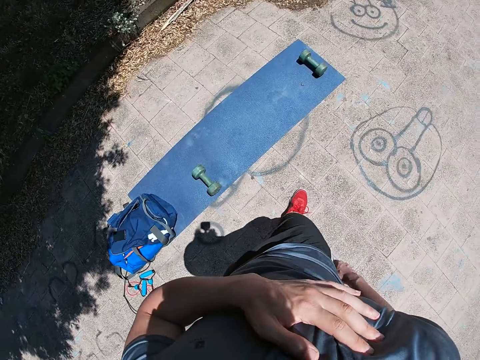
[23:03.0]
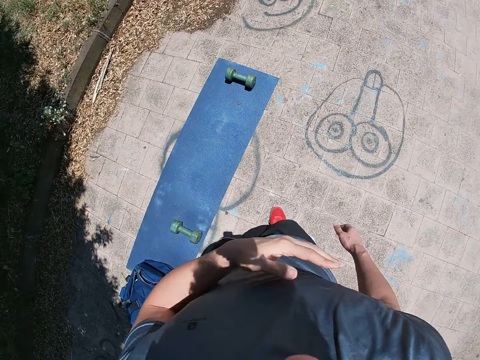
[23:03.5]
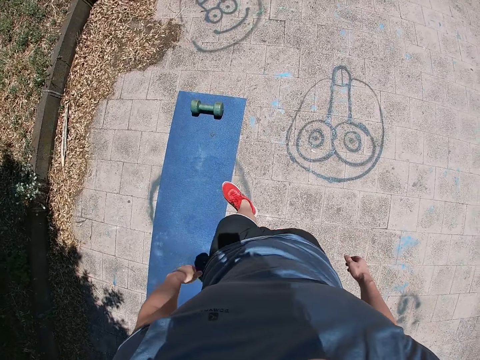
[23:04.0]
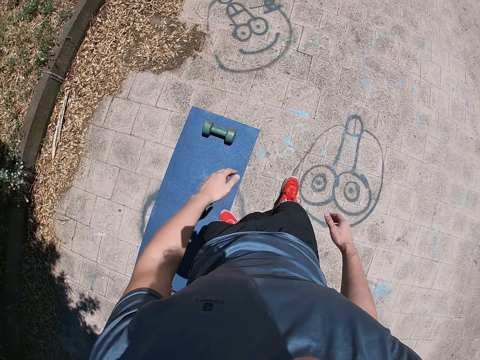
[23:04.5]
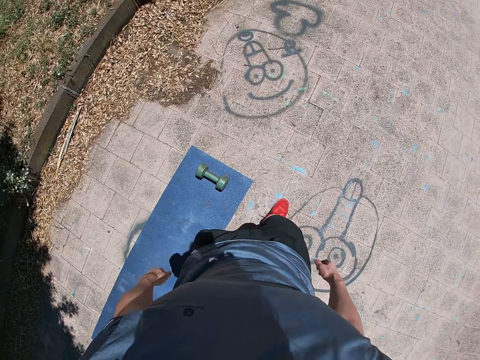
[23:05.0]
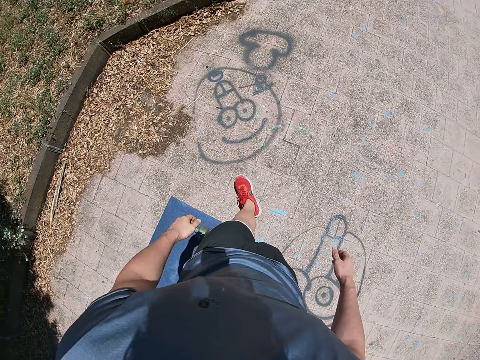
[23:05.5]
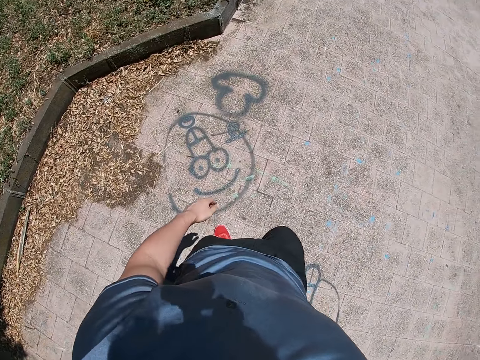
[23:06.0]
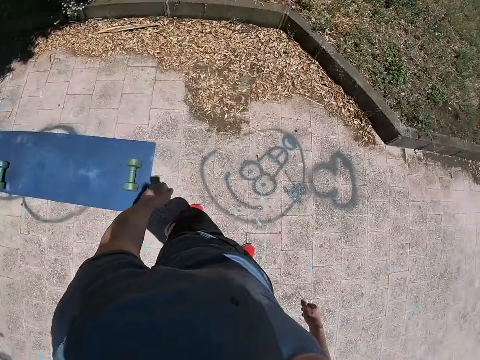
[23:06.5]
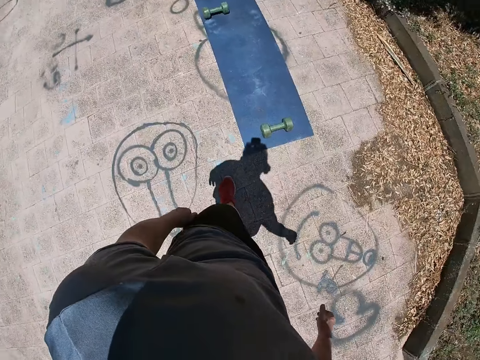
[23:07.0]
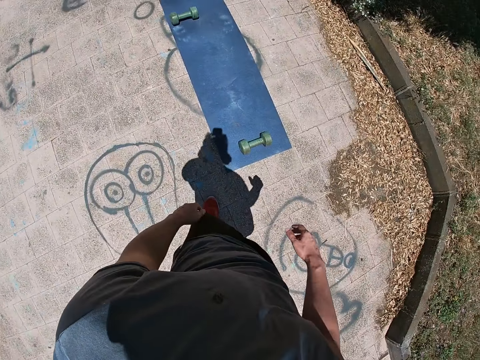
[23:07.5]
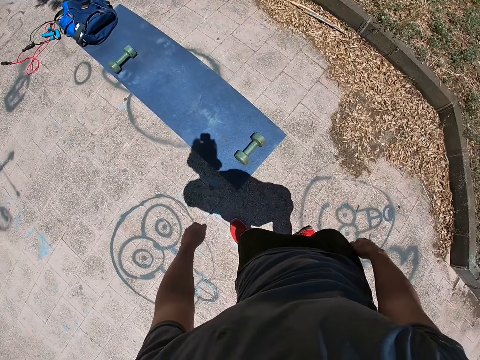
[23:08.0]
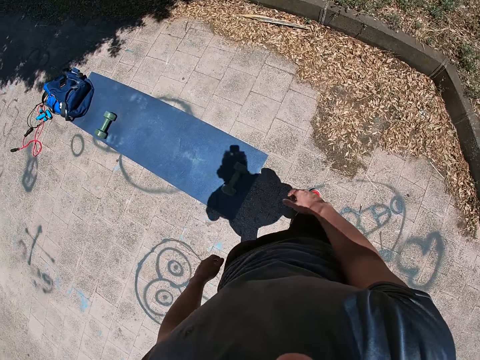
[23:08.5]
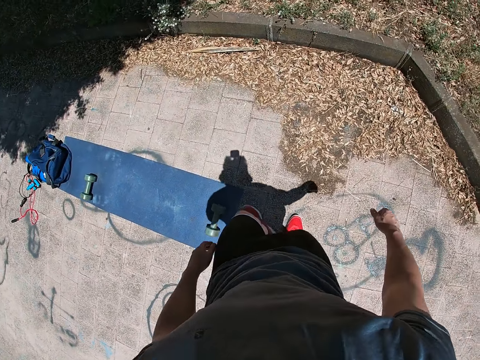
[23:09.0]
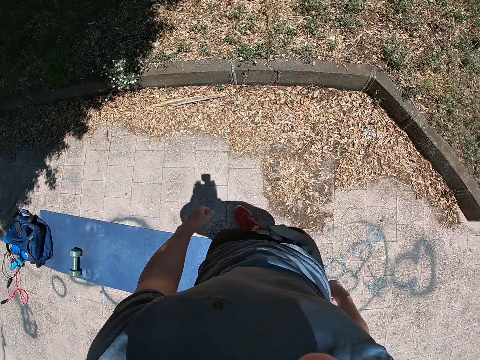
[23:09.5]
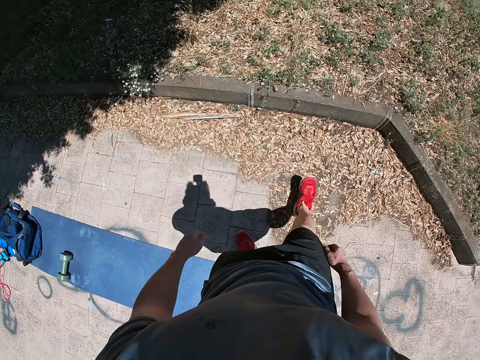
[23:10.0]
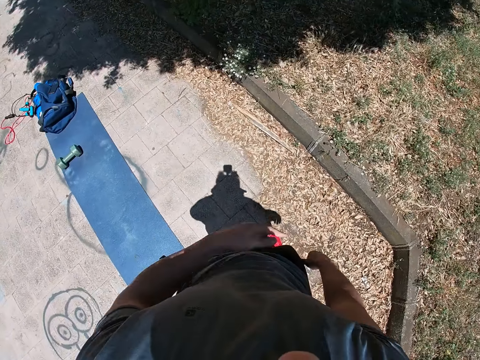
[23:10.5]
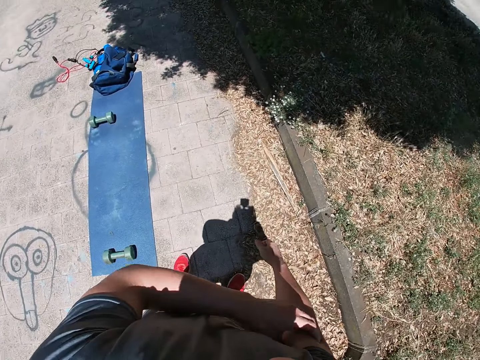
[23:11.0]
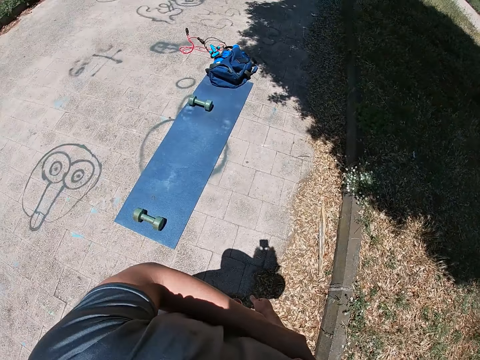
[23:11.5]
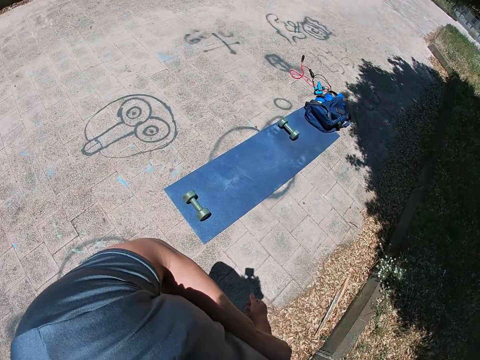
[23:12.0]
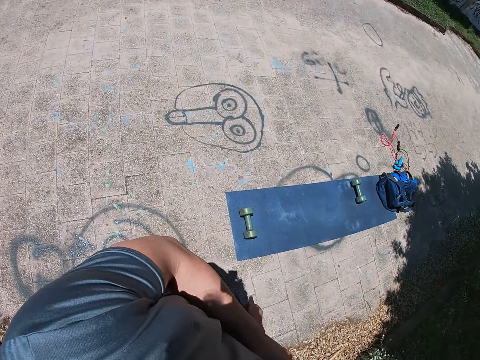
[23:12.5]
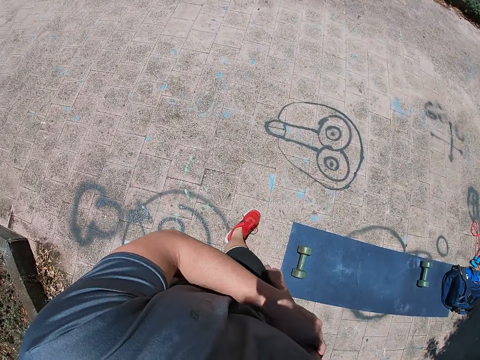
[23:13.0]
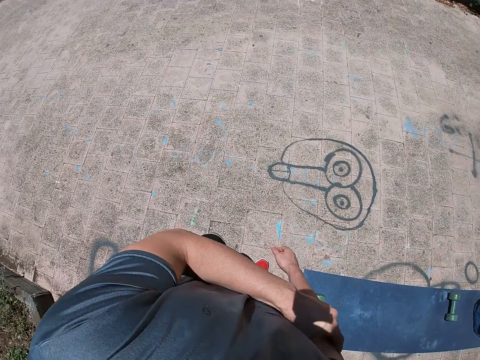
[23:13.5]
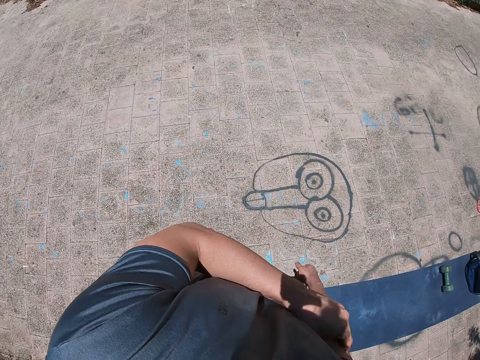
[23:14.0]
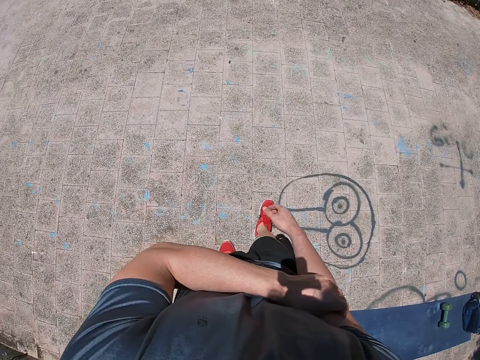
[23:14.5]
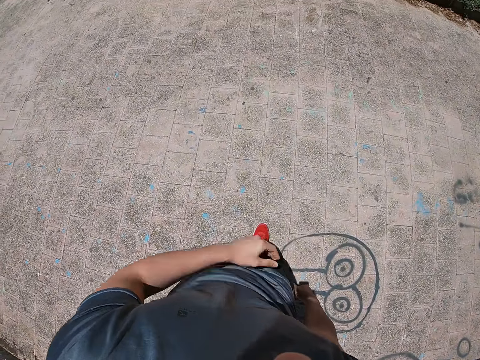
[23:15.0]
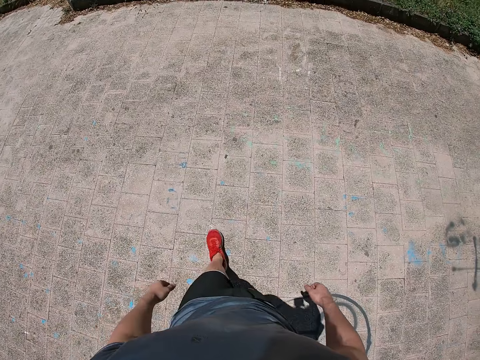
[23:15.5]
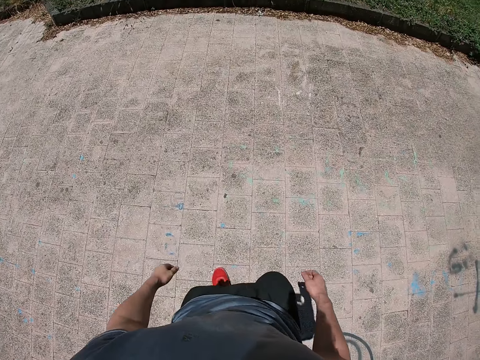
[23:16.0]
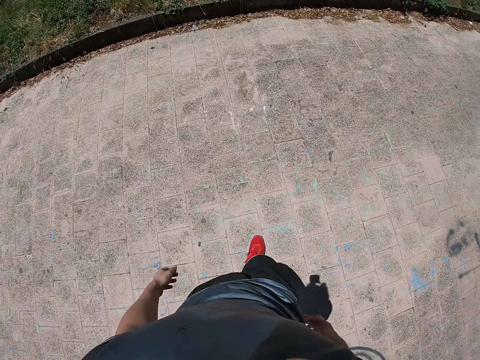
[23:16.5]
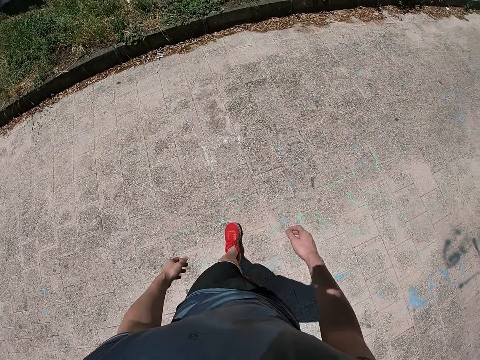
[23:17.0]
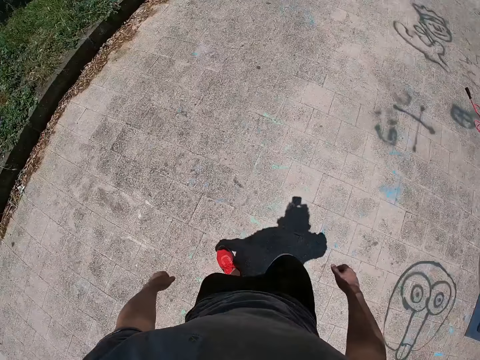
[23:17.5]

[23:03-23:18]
The camera wearer steps on the mat.

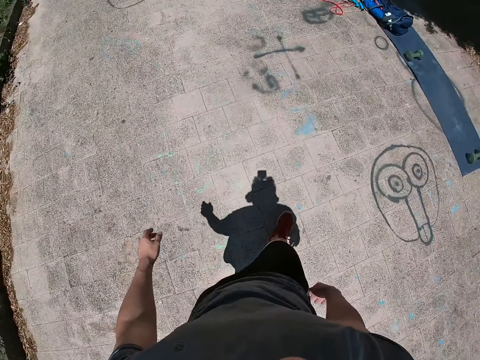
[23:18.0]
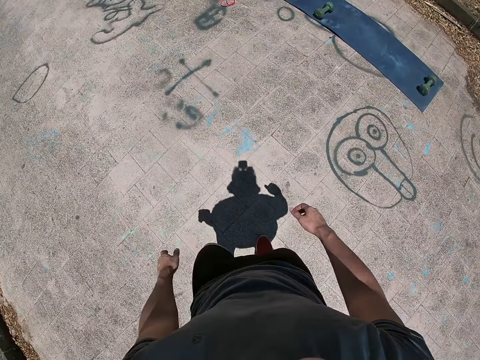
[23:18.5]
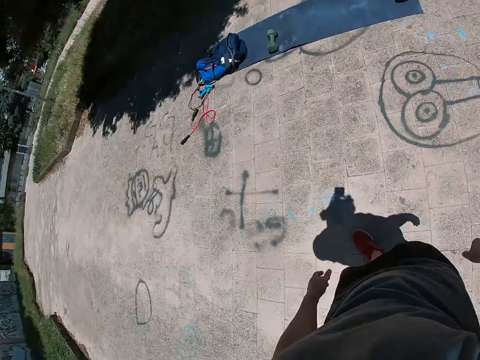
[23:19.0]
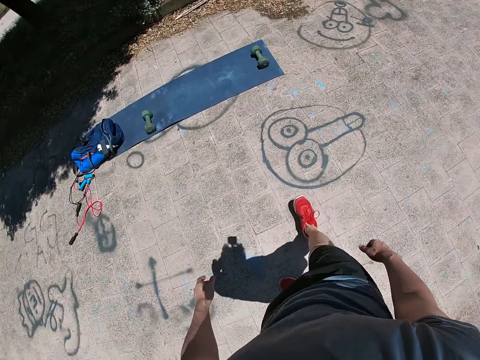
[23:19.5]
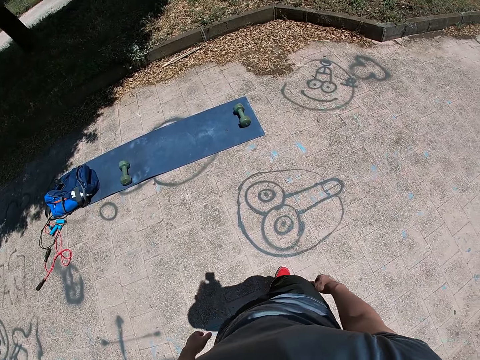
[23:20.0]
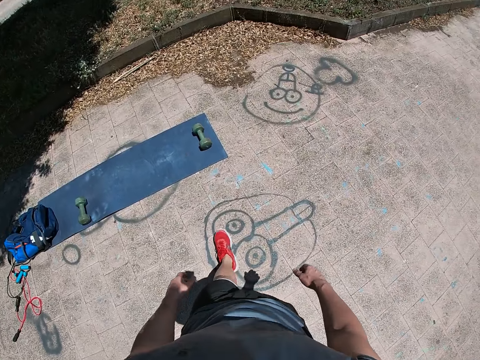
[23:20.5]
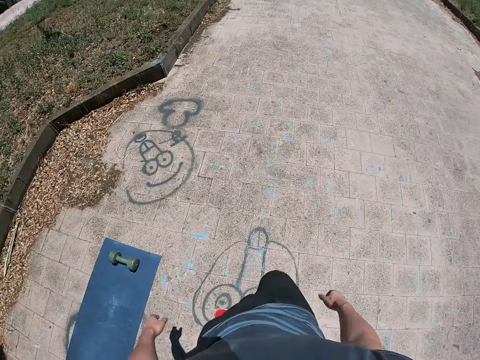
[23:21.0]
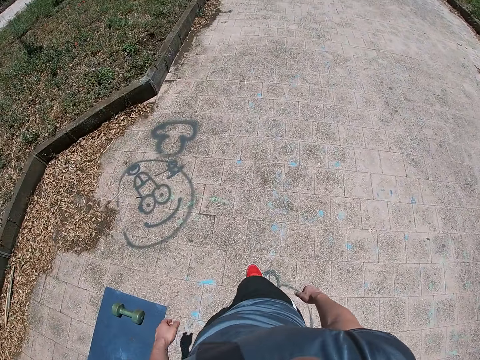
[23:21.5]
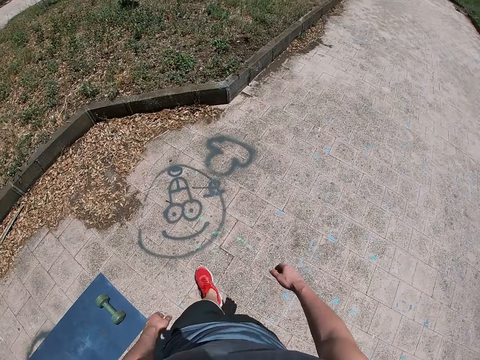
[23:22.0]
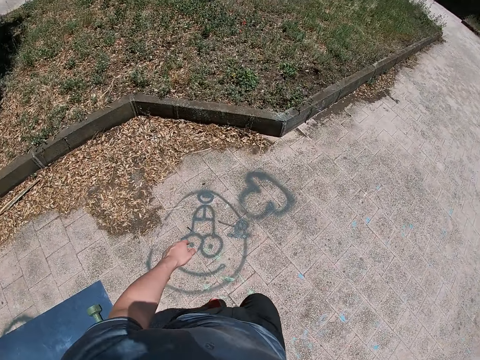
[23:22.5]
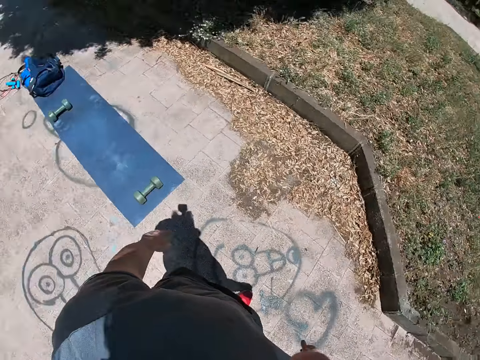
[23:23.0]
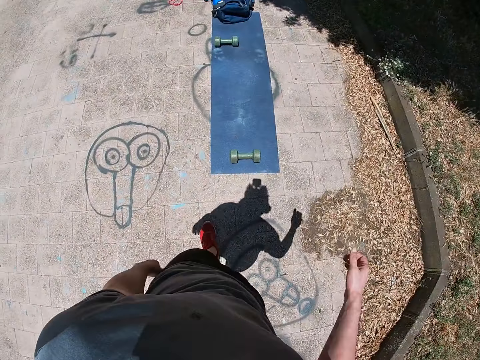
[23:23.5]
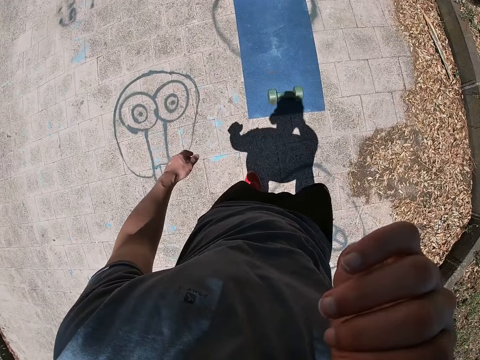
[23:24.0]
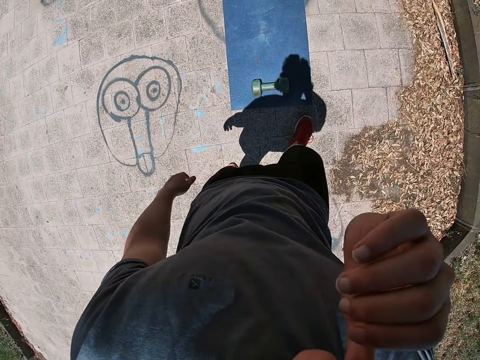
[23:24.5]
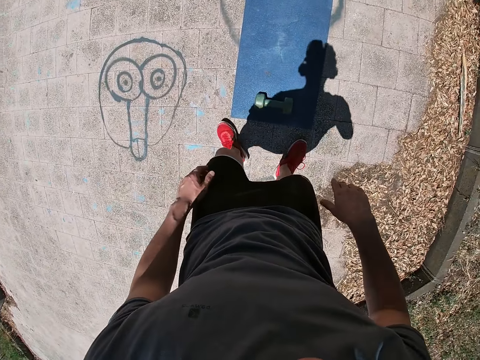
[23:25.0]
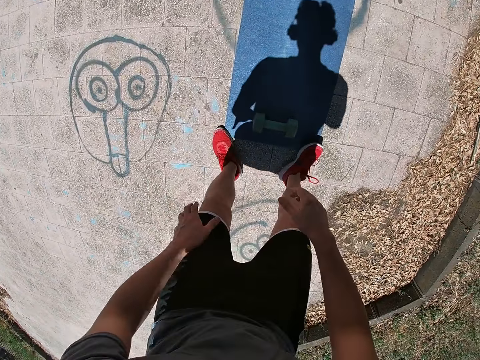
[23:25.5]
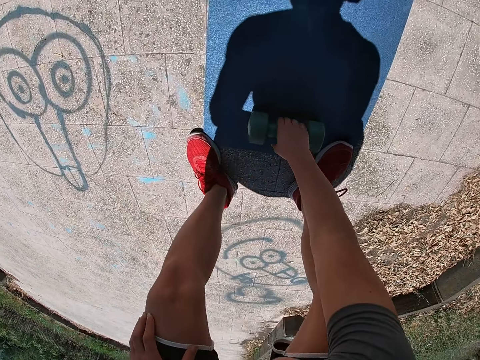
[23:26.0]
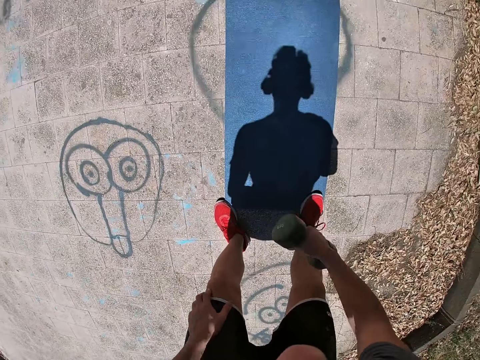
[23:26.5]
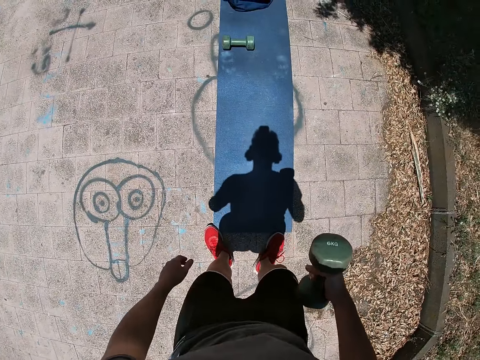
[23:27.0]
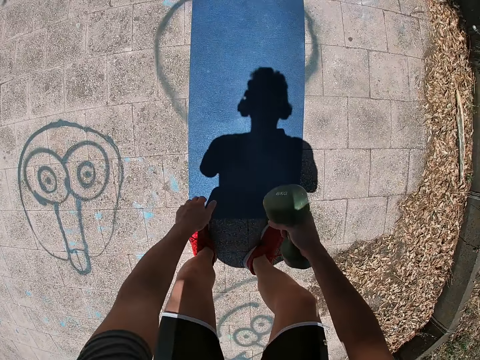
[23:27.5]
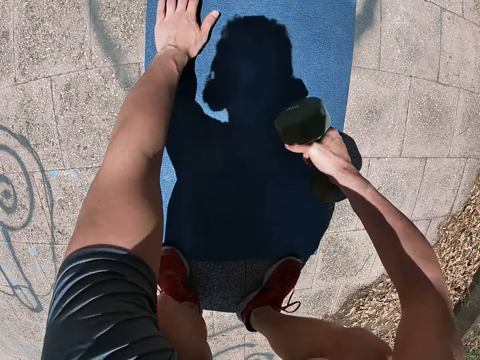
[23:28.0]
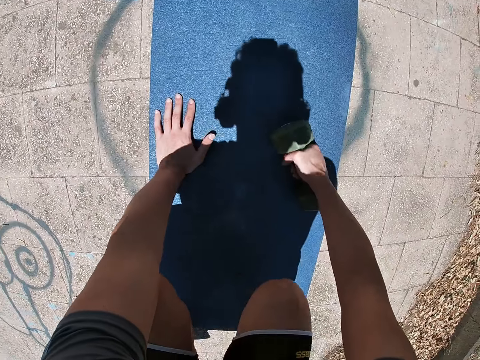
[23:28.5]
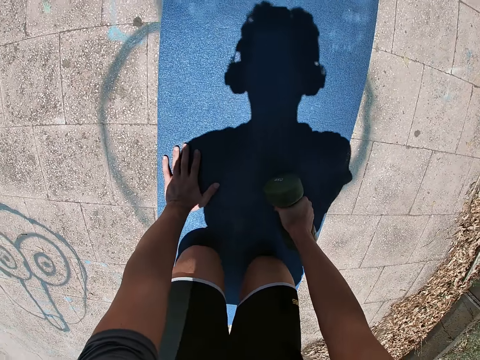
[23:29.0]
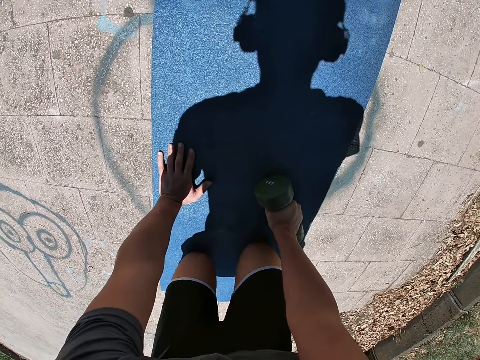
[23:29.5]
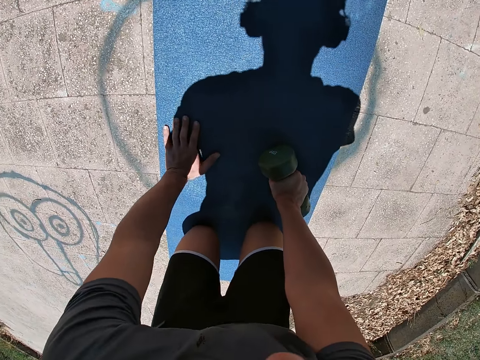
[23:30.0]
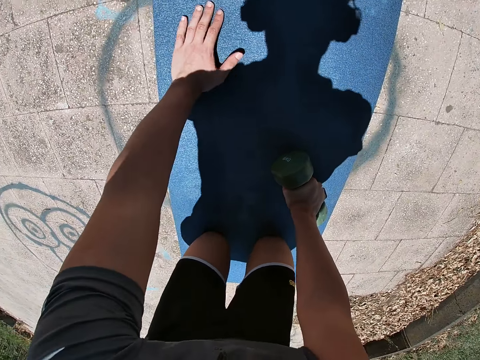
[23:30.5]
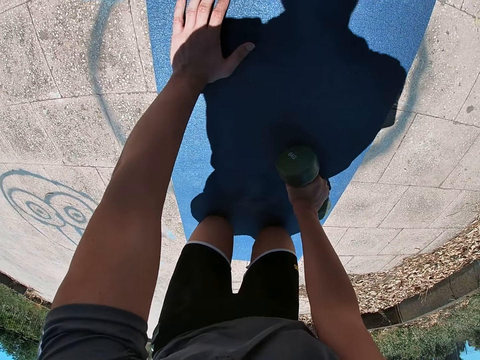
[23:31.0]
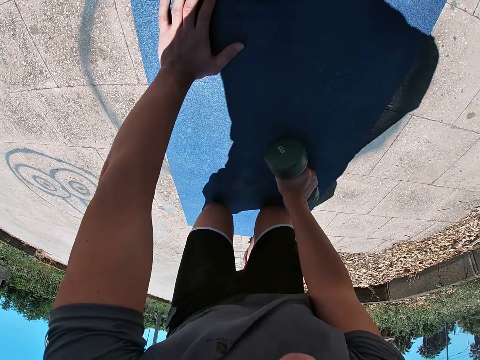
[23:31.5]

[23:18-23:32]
The camera wearer touches his face with his right hand. He works out with a dumbbell in his right hand on the mat. He picks up the lifting weights. He bends on the carpet.
